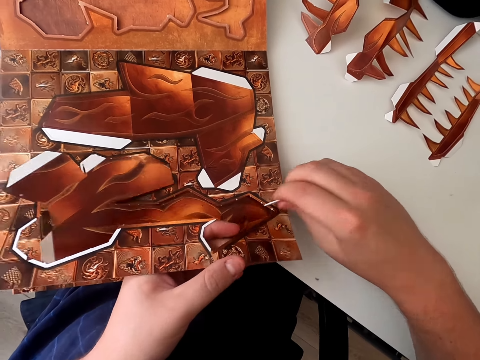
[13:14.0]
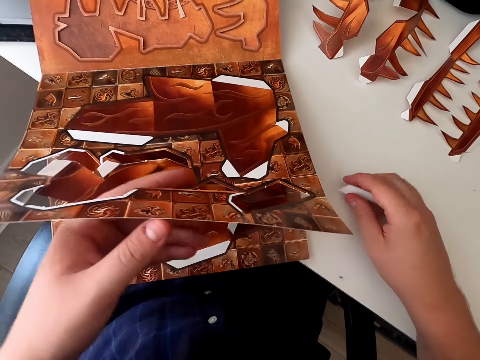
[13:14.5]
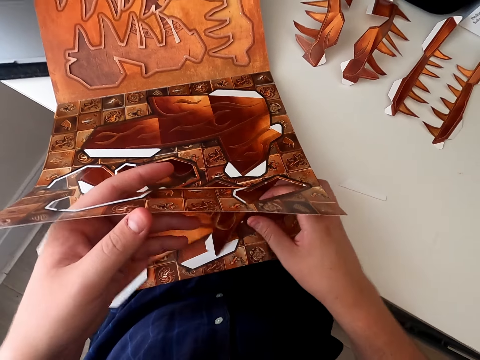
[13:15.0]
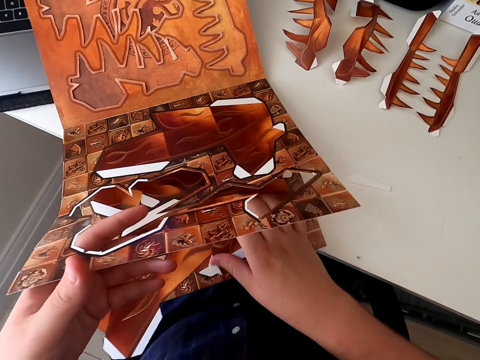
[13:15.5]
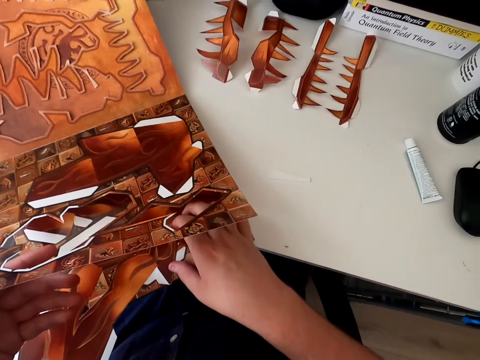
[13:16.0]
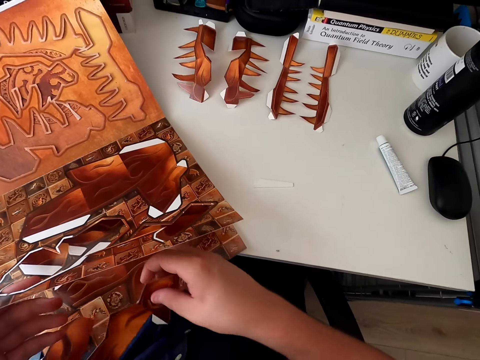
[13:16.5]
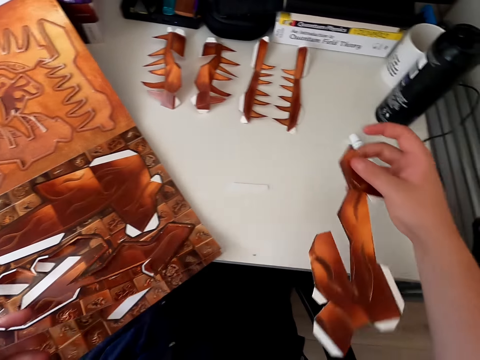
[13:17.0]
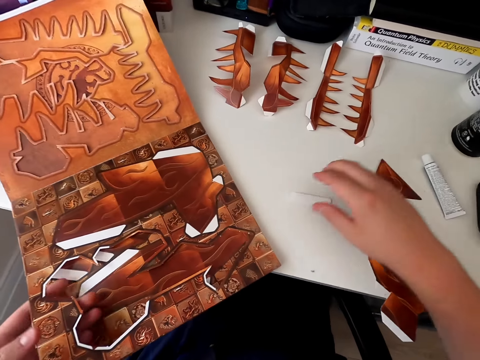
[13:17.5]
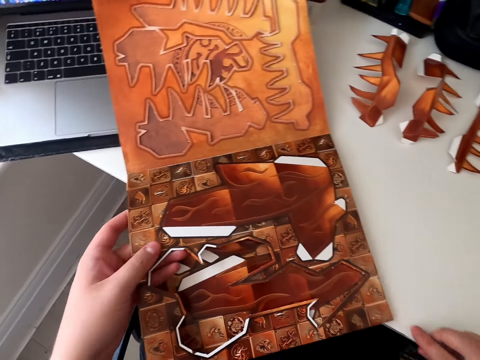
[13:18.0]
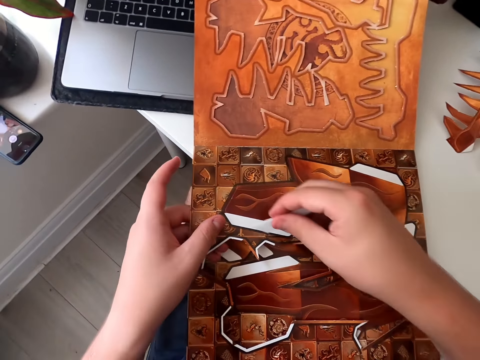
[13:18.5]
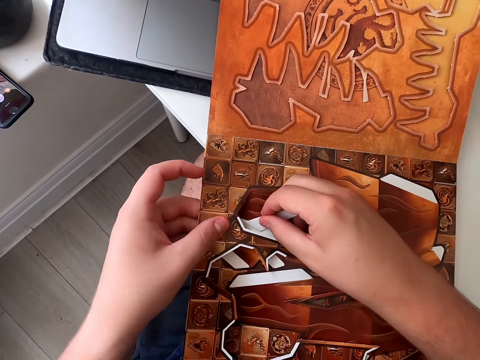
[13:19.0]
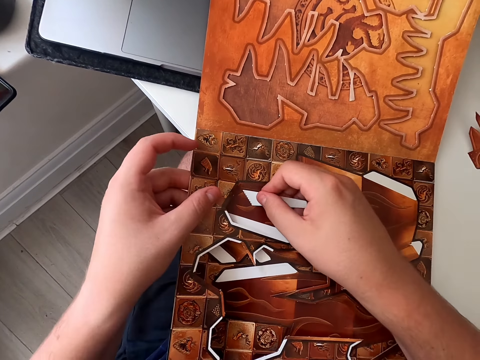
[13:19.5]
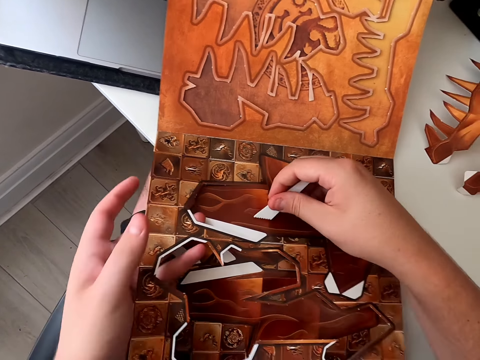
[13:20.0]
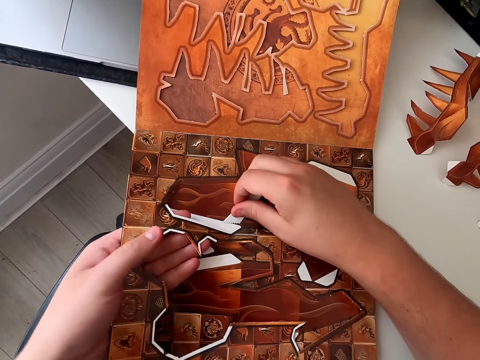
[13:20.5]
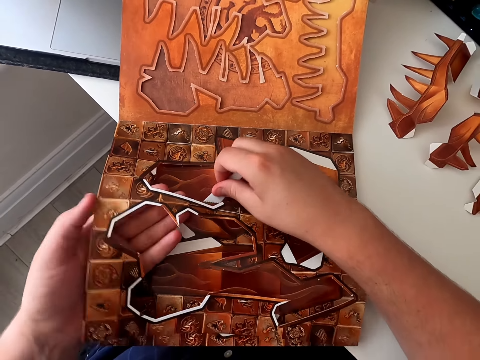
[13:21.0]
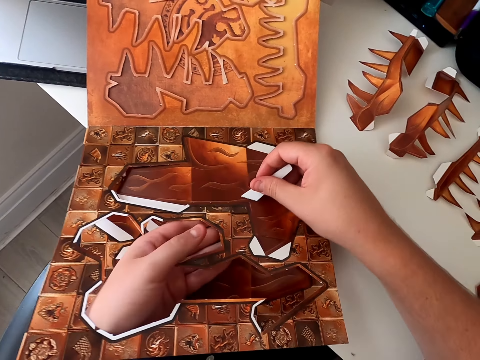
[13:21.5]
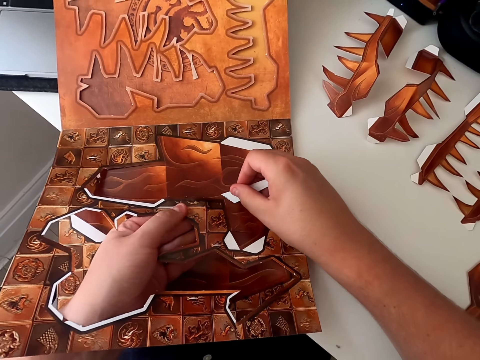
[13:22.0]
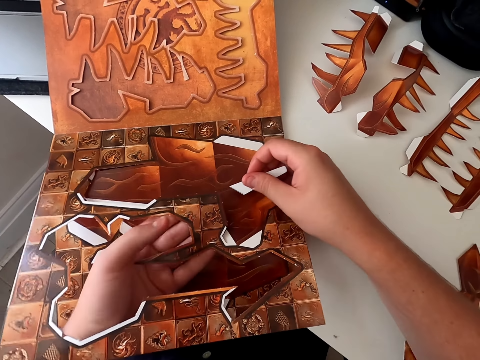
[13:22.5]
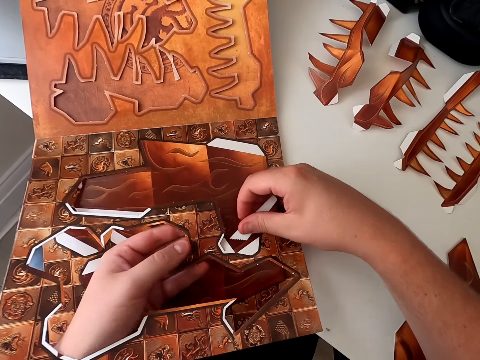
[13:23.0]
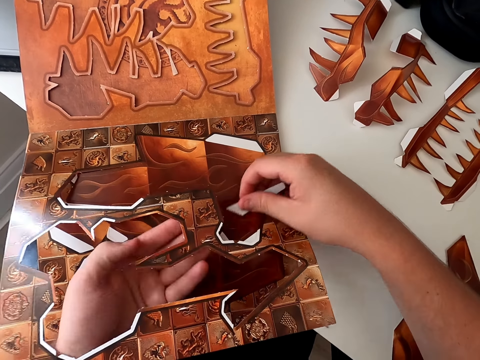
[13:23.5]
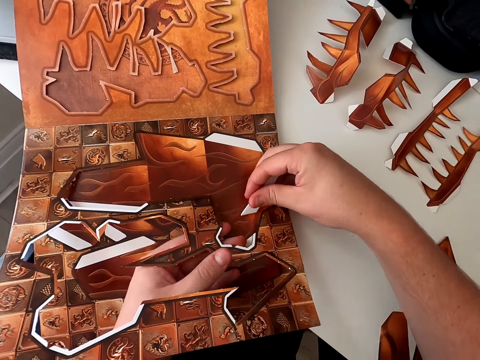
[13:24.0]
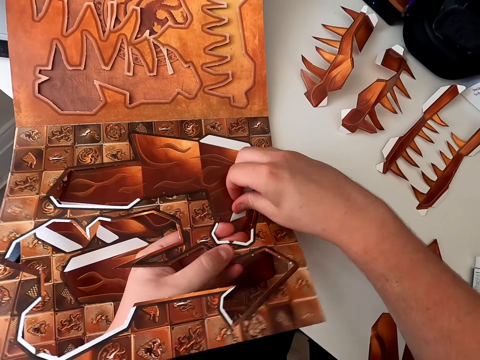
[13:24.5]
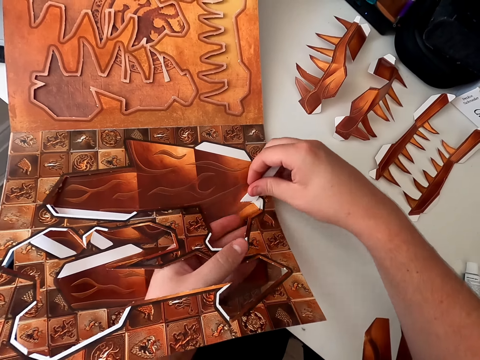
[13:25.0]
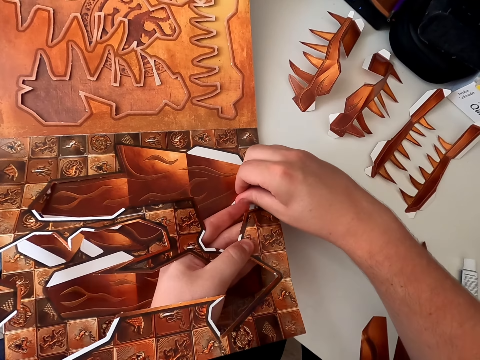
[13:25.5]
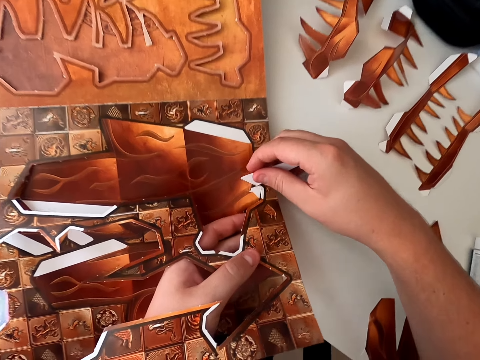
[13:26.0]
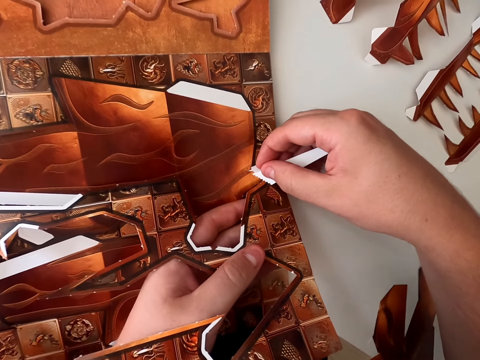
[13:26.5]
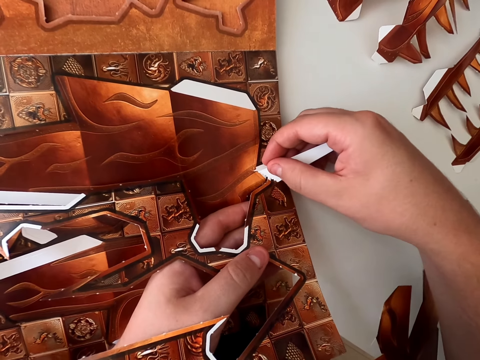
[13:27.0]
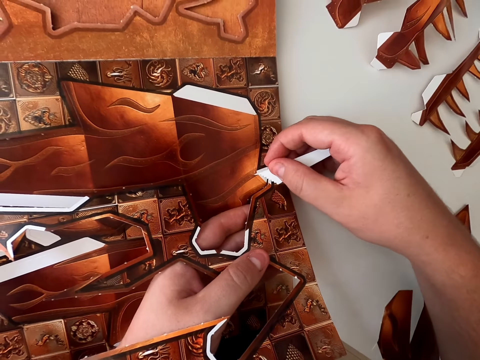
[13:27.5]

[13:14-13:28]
The camera wearer picks up the paper craft. They hold the paper craft. They place the paper craft on the table. They pick up the razor blade. They remove the piece of board paper with a plastic piece. They cut the paper craft with the razor blade. They hold the paper craft book. They cut the paper craft with the razor blade. They cut the paper craft with the razor blade and hold the paper craft book.

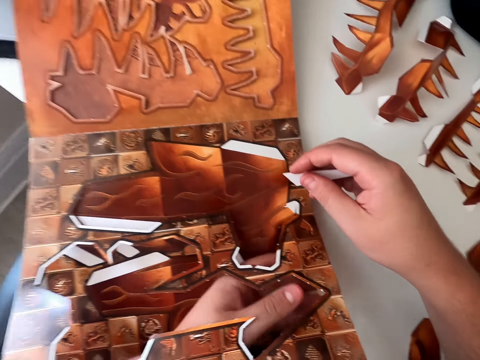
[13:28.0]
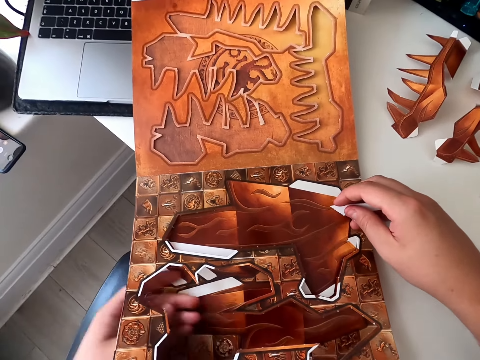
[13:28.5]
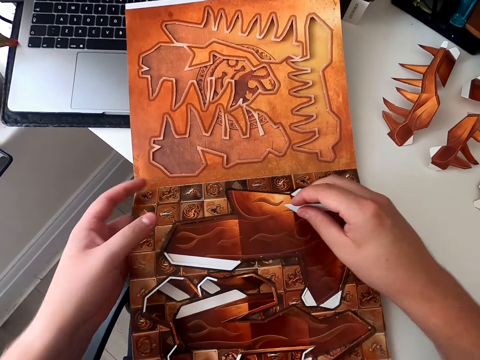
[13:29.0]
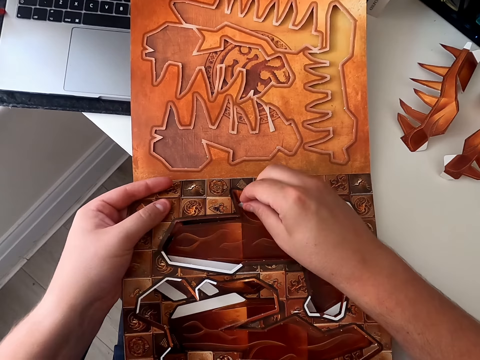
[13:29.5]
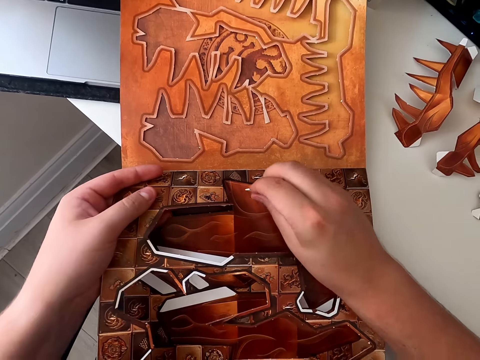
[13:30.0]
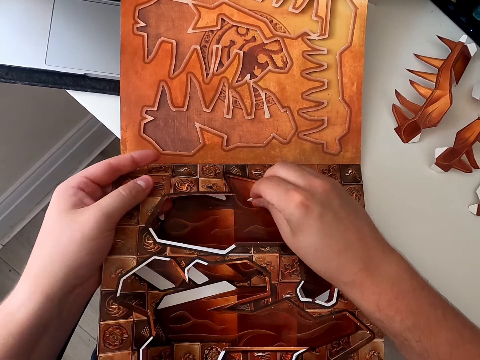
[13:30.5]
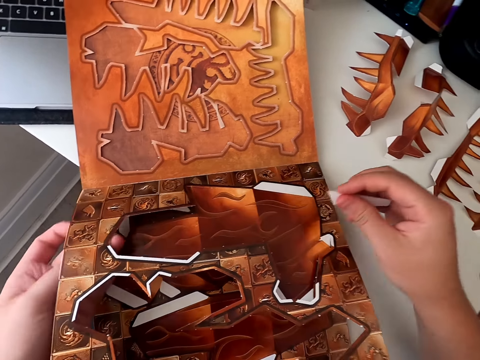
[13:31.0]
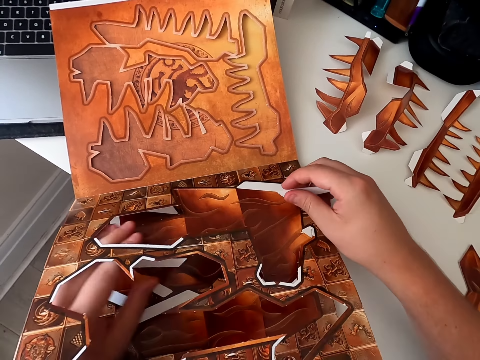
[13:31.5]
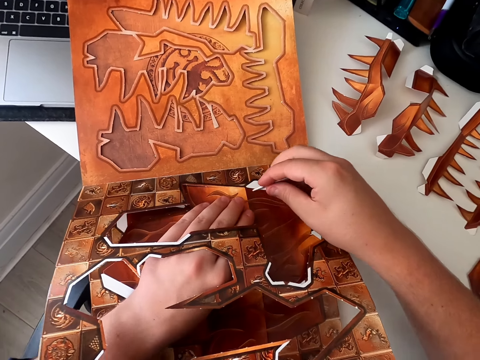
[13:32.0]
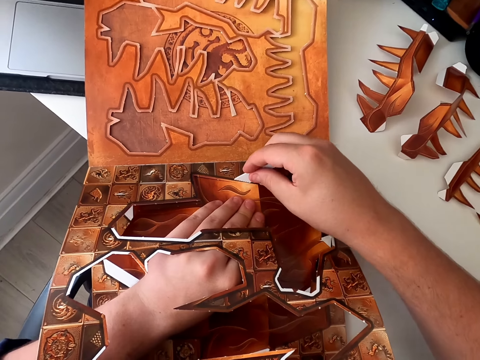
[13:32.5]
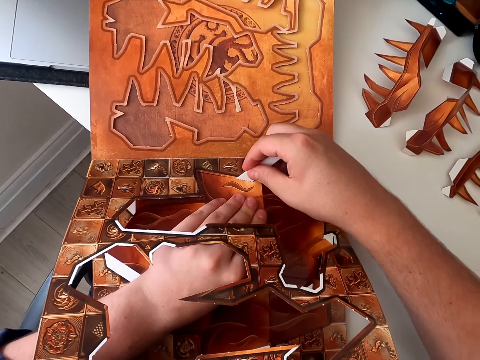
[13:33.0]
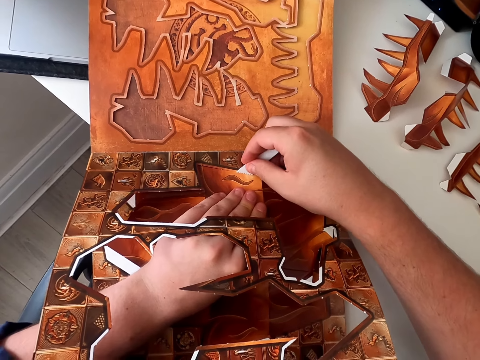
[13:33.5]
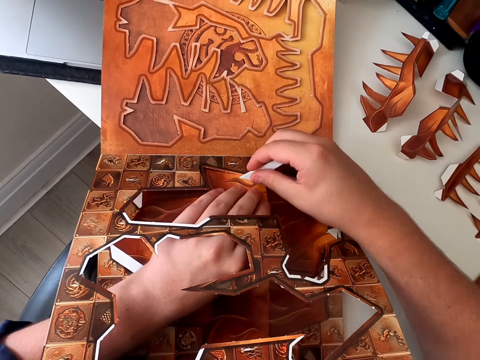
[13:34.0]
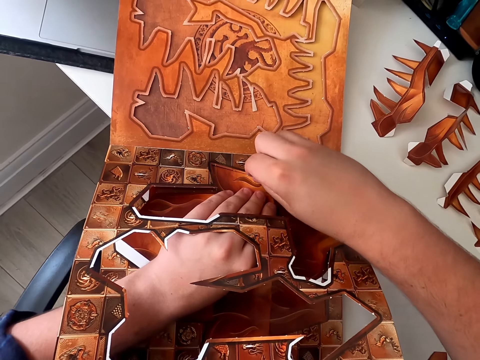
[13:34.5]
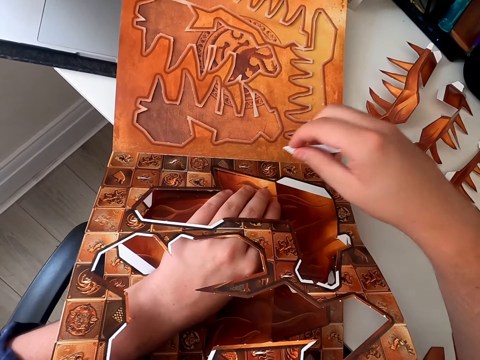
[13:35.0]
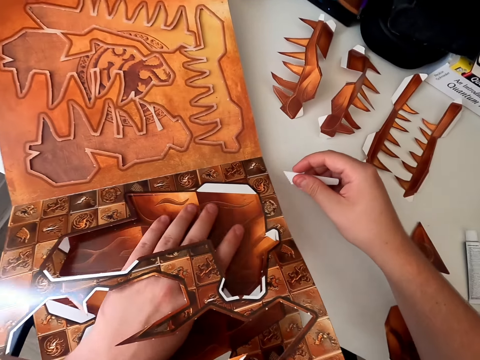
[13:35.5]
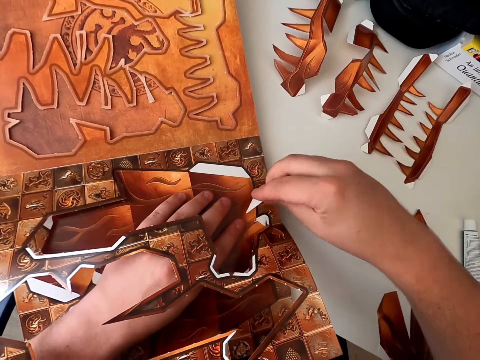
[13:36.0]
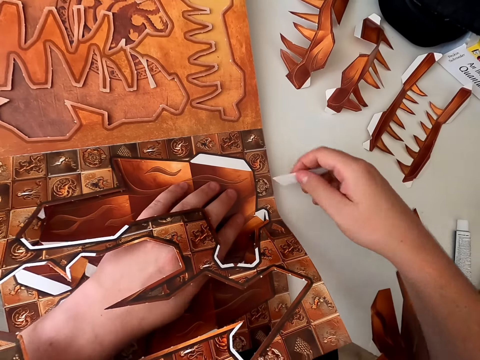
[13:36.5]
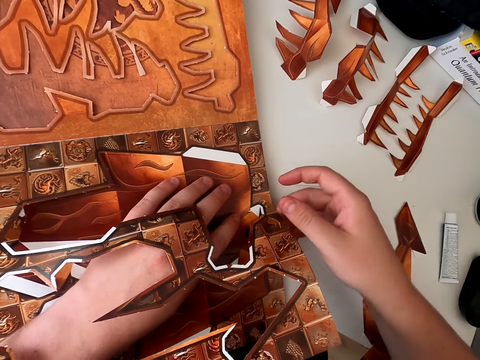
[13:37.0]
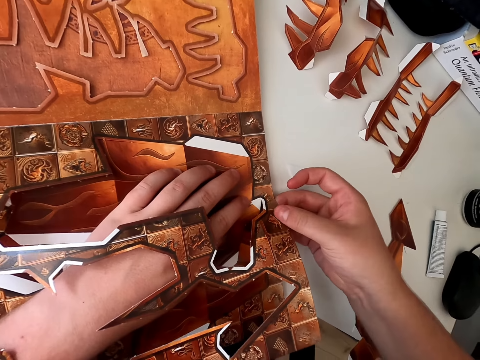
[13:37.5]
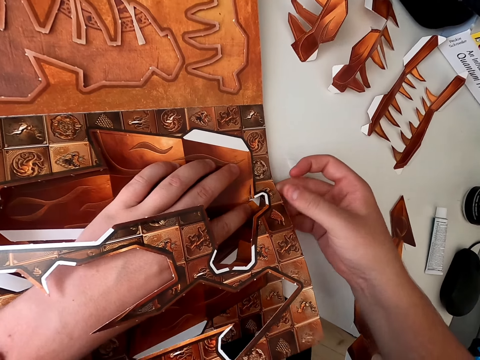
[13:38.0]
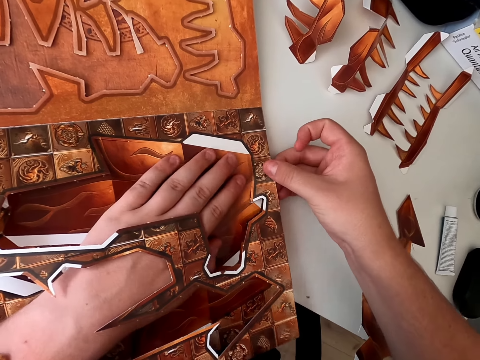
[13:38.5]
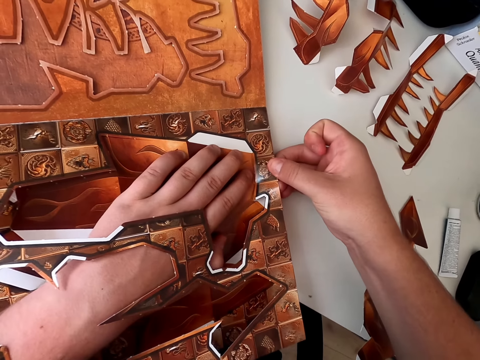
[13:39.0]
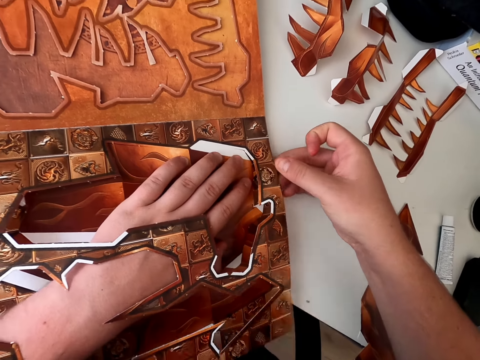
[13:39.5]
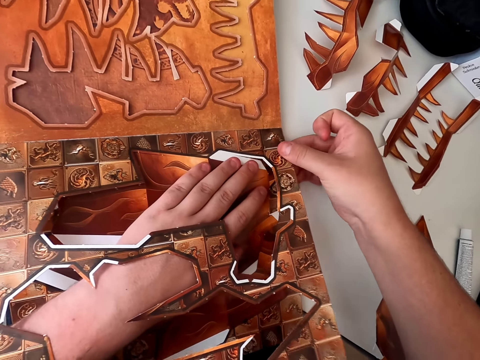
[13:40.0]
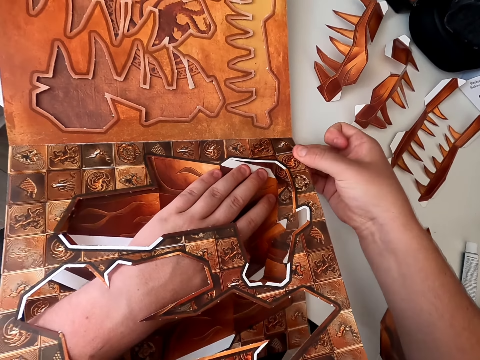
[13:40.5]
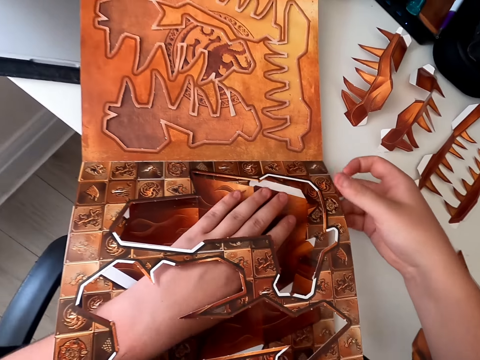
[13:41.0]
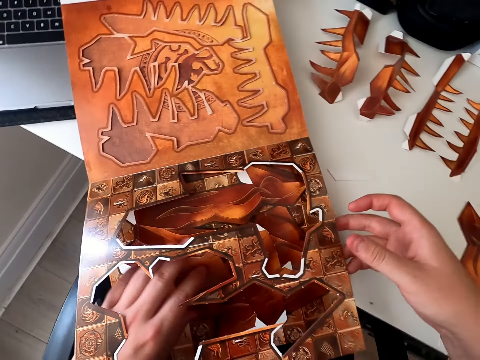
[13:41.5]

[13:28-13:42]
The camera wearer cuts the paper craft with the razor blade and holds the paper craft book. He cuts the paper craft with the razor blade and holds the paper craft book. He places the plastic piece on the table. He moves hands. He holds the paper craft book and cuts the paper craft with the razor blade. He removes the board paper piece with his hand. He holds the paper craft book and cuts the paper craft with the book.
